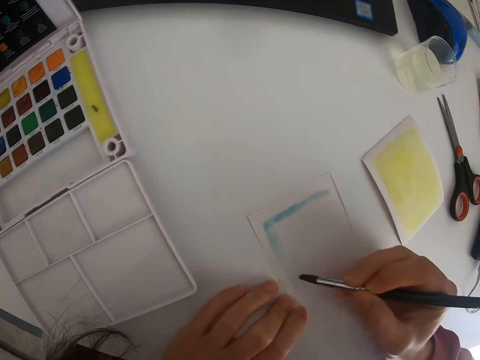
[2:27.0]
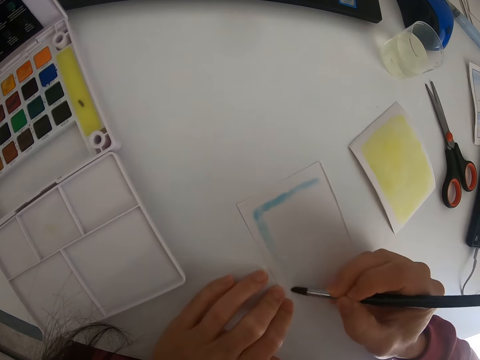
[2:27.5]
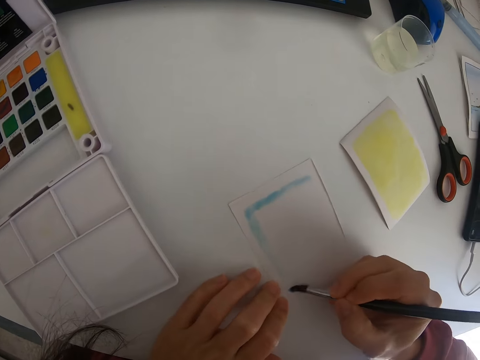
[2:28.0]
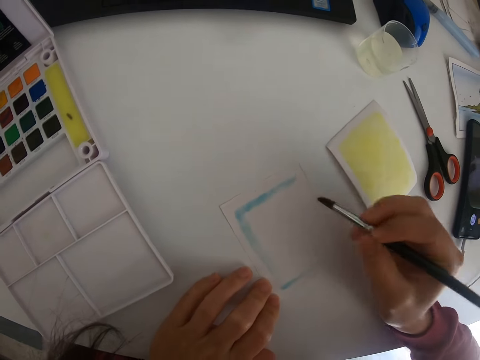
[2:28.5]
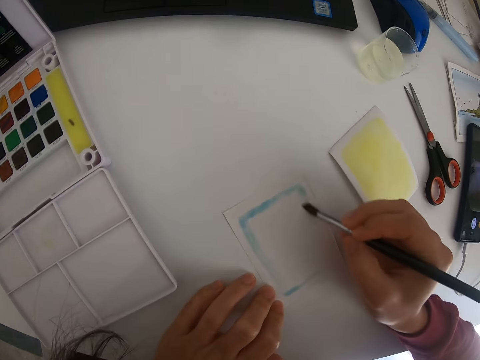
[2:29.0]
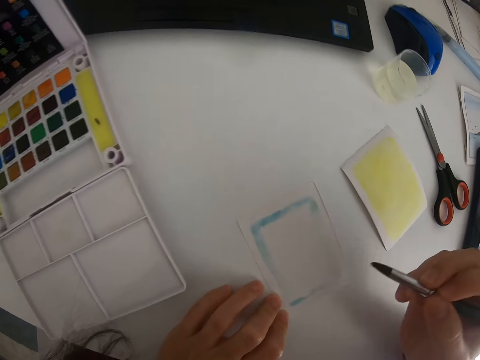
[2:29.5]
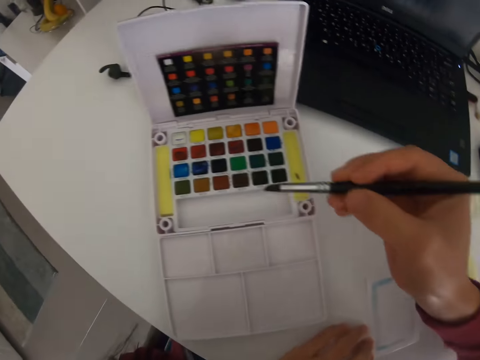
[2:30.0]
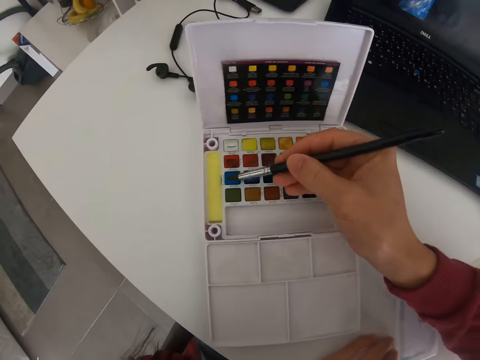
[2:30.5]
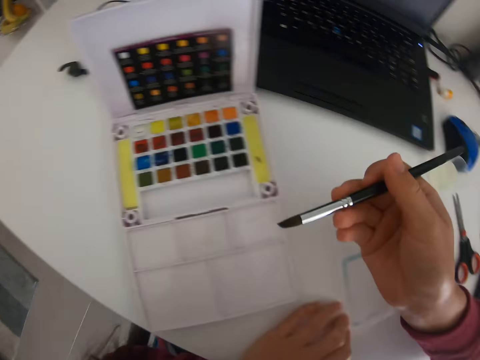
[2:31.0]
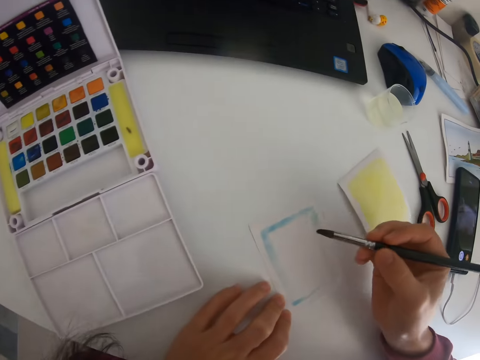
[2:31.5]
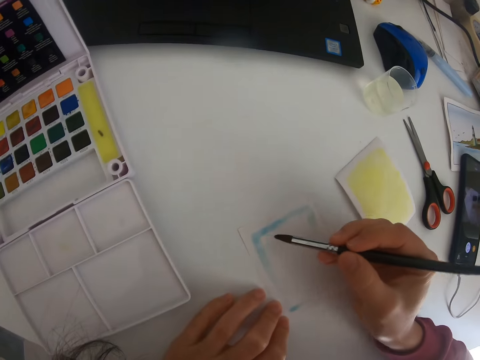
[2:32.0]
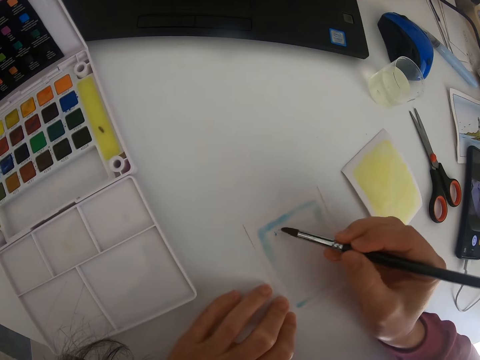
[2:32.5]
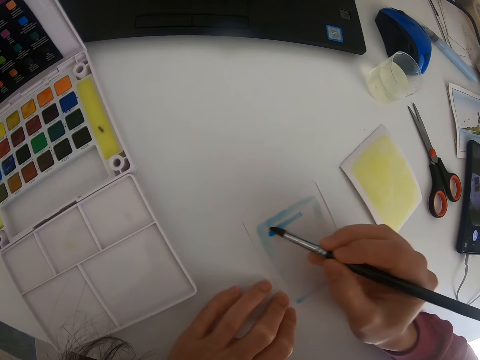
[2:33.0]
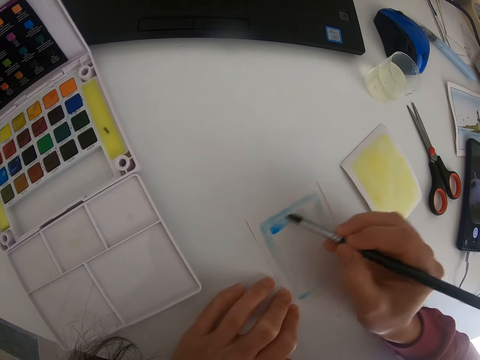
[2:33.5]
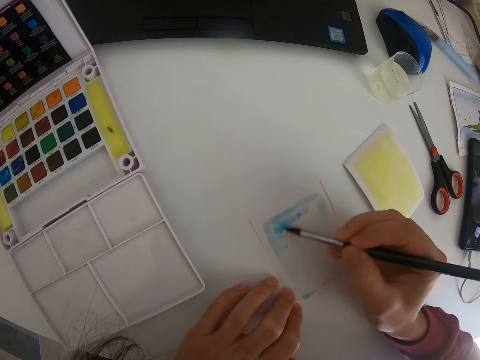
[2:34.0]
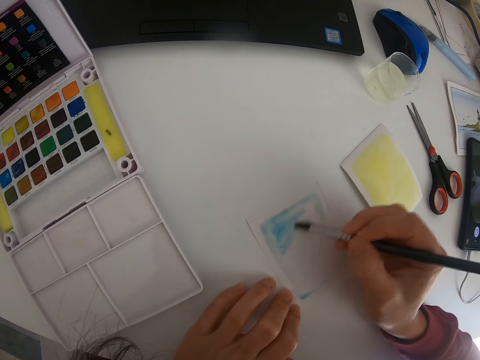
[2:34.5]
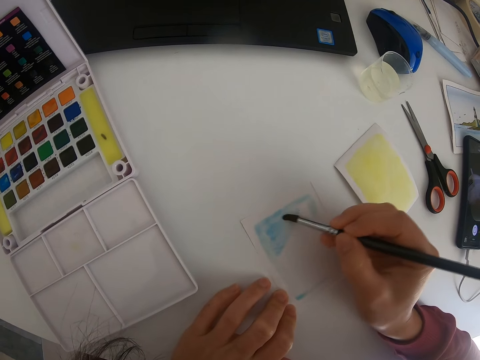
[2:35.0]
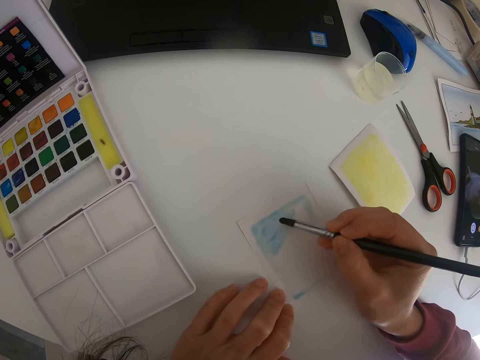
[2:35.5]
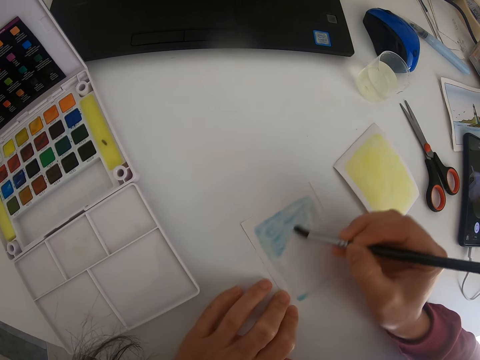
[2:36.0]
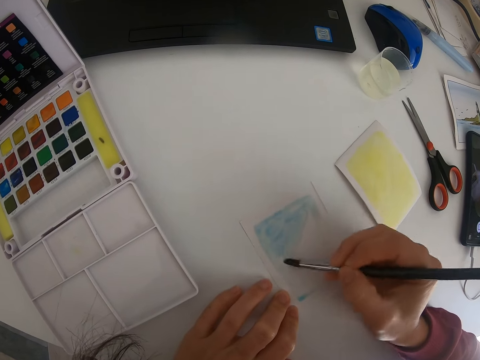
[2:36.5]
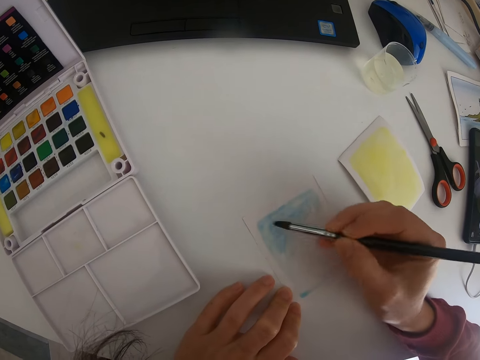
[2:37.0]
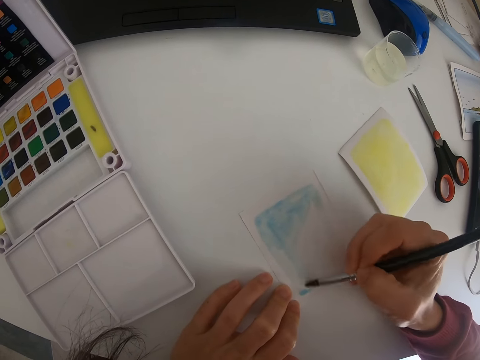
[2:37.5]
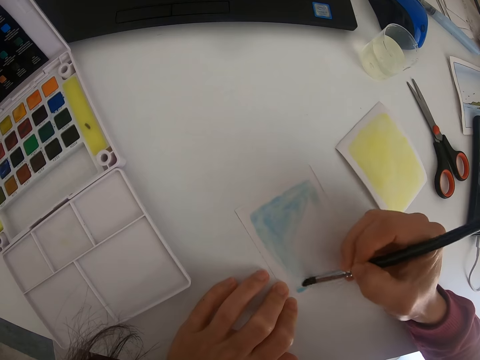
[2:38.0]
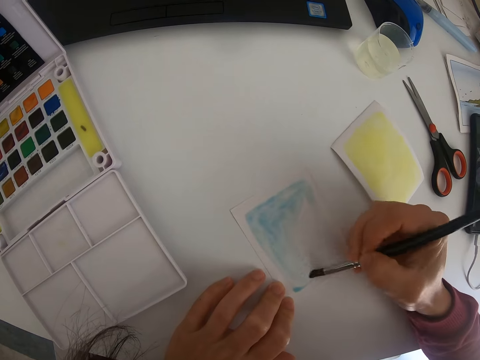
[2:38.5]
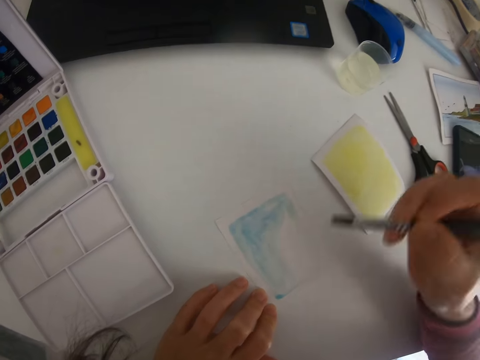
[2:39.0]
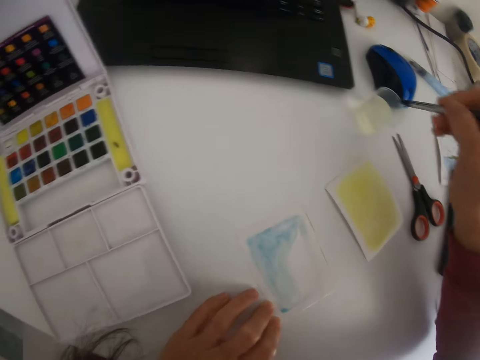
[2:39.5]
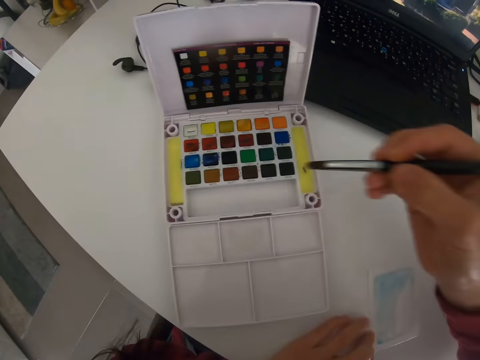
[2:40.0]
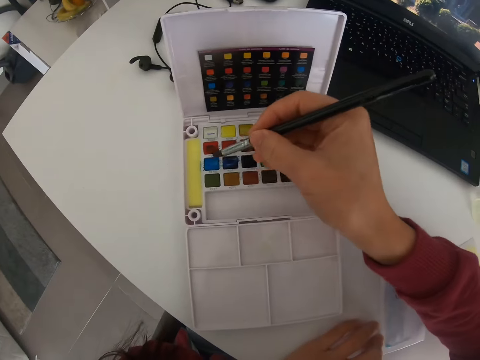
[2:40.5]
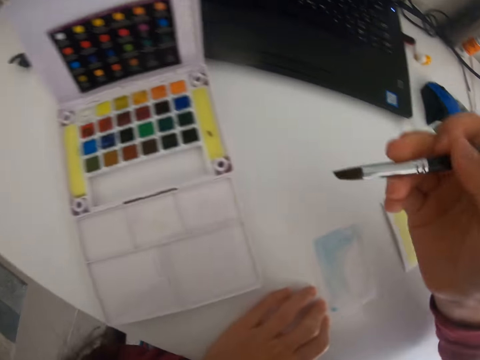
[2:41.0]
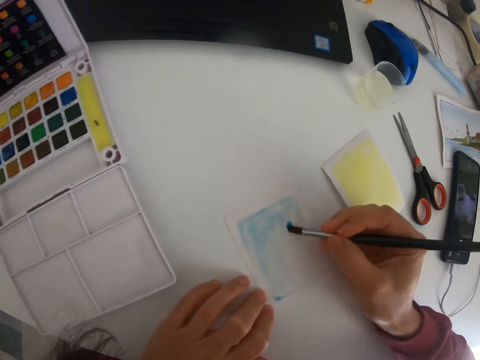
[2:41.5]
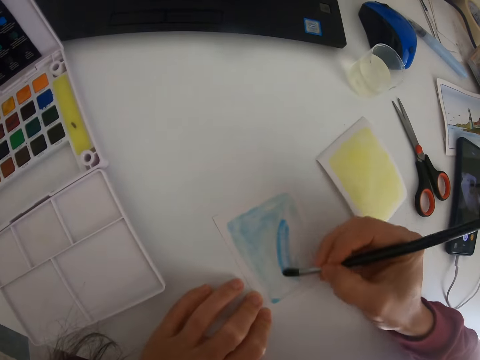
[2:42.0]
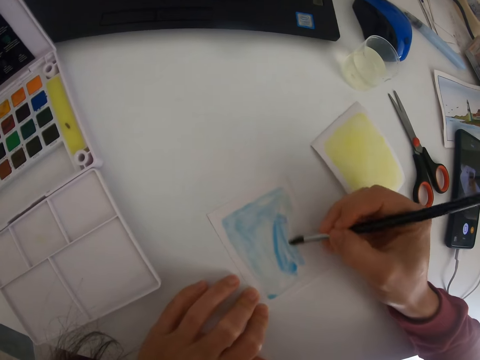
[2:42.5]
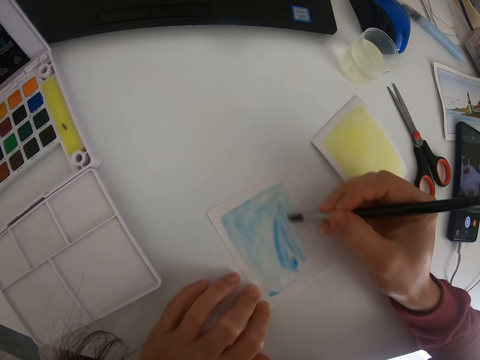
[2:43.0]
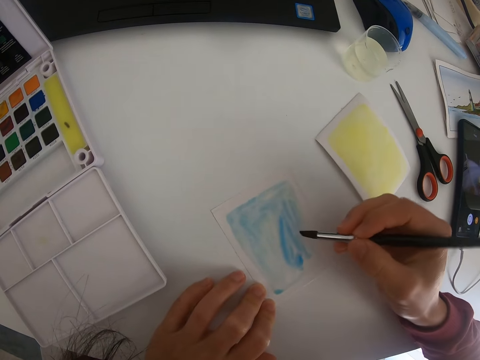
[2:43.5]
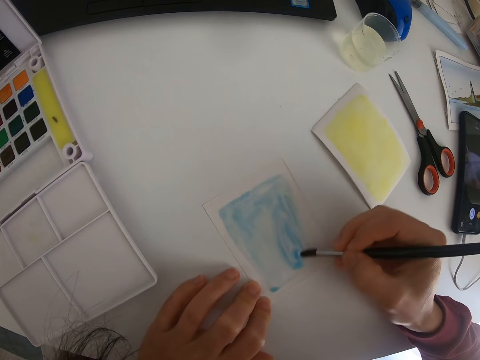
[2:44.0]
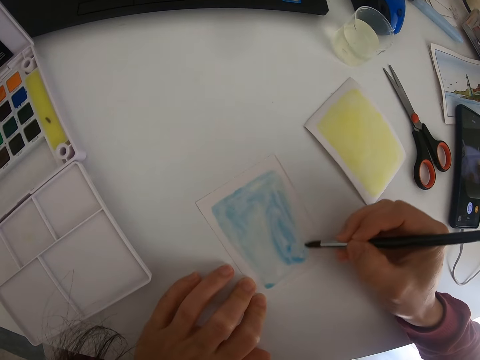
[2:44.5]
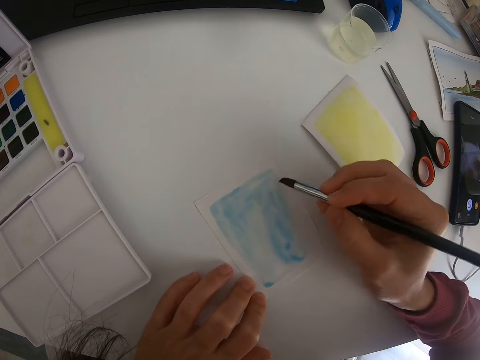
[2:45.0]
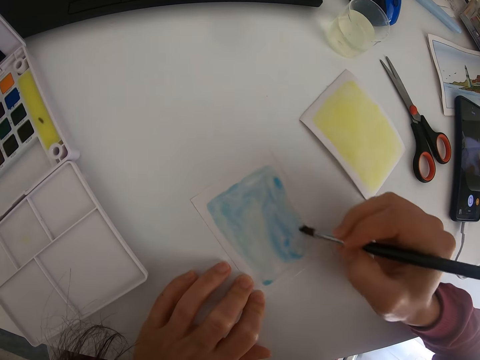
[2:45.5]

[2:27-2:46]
The camera wearer applies paint on a brush. They paint a paper with the brush. They dip the brush in water. They apply paint on the brush. They paint the paper with the brush.

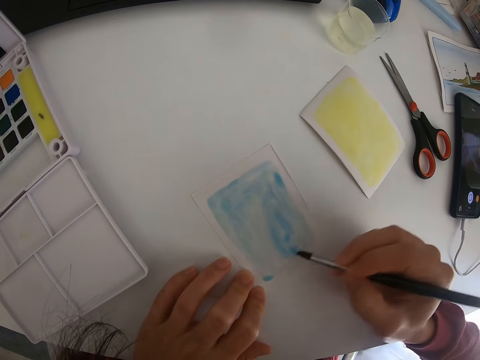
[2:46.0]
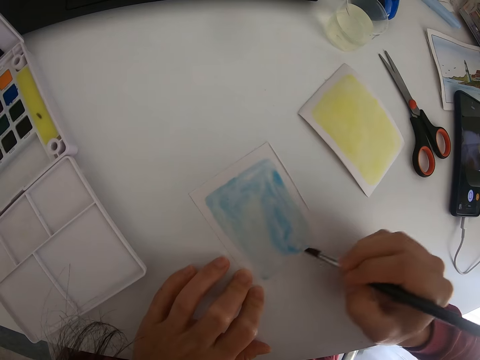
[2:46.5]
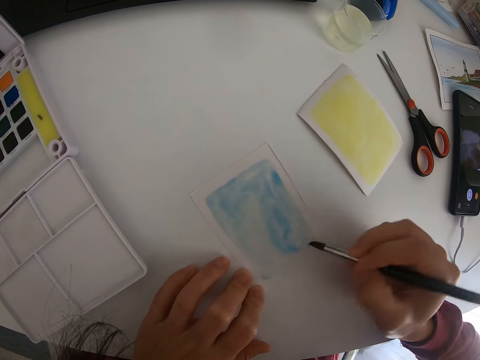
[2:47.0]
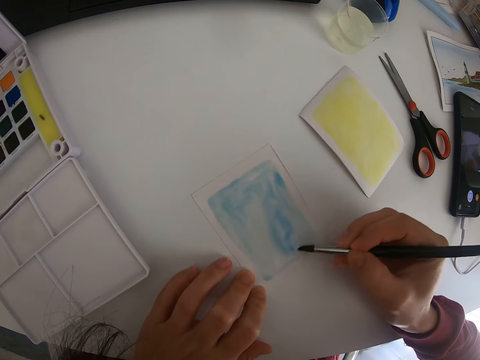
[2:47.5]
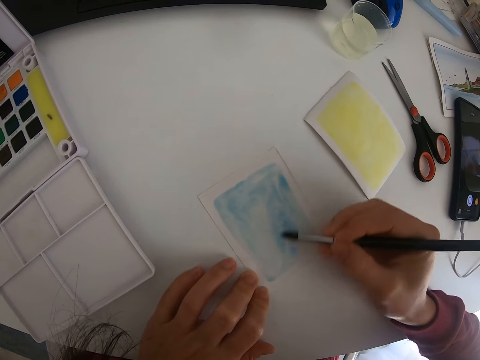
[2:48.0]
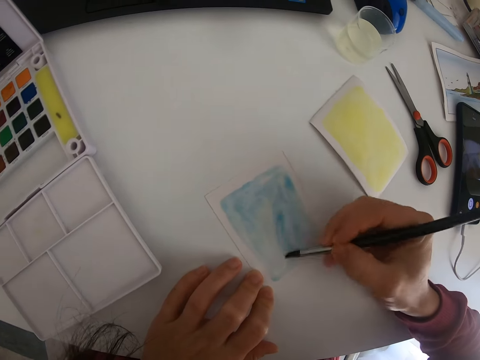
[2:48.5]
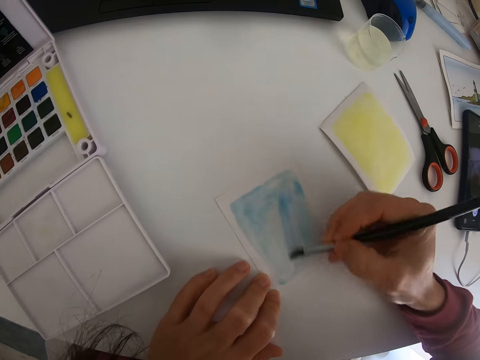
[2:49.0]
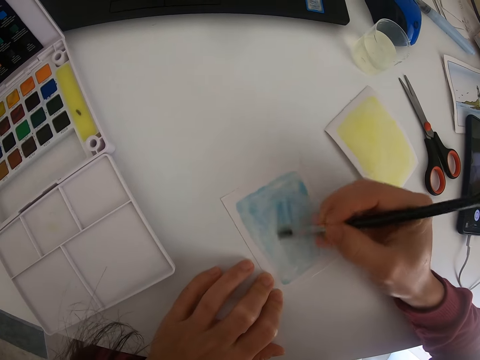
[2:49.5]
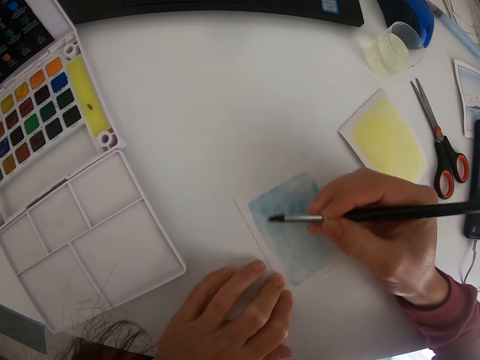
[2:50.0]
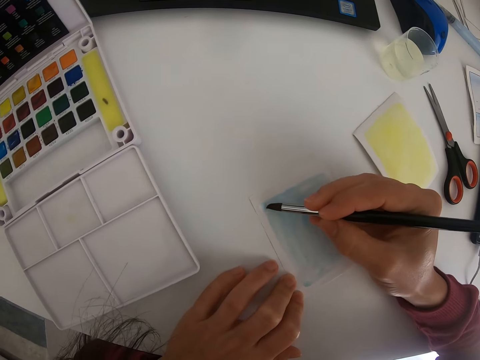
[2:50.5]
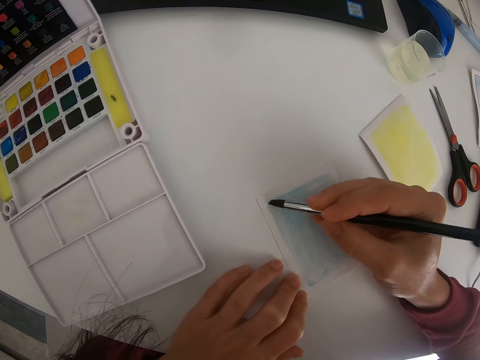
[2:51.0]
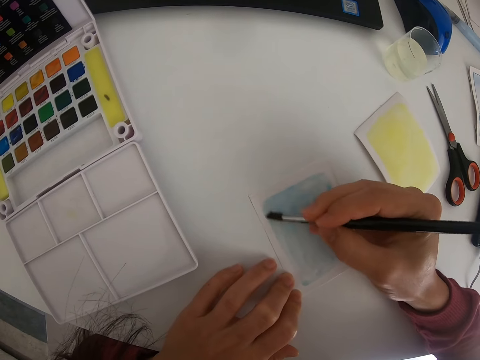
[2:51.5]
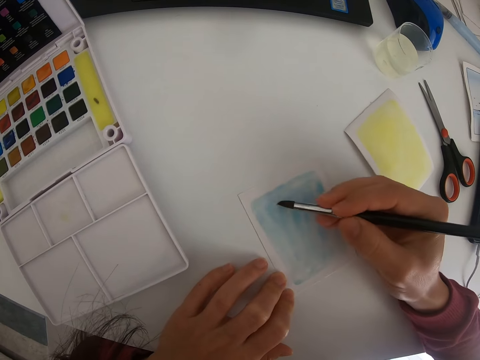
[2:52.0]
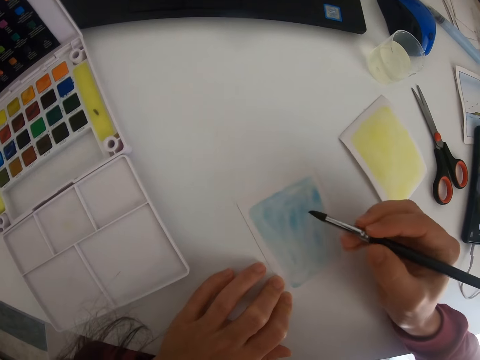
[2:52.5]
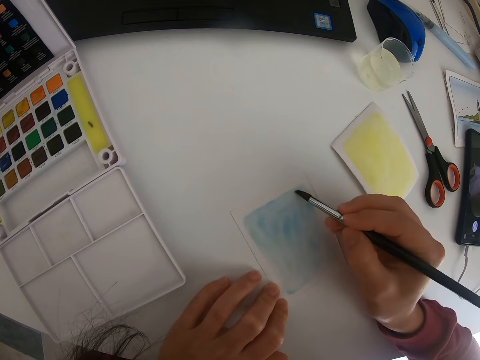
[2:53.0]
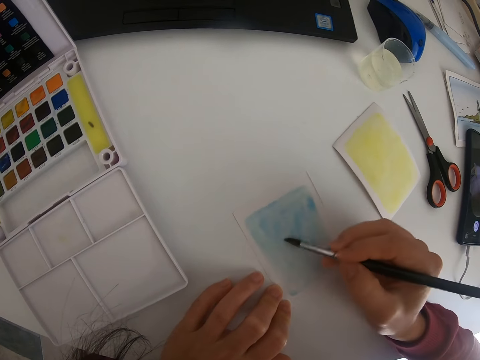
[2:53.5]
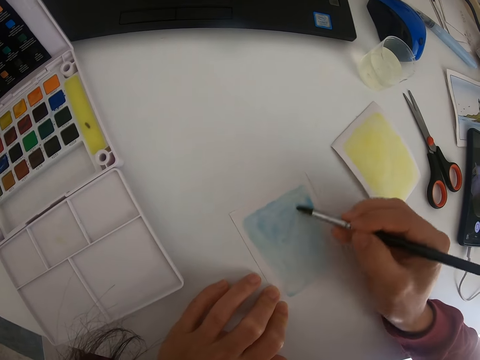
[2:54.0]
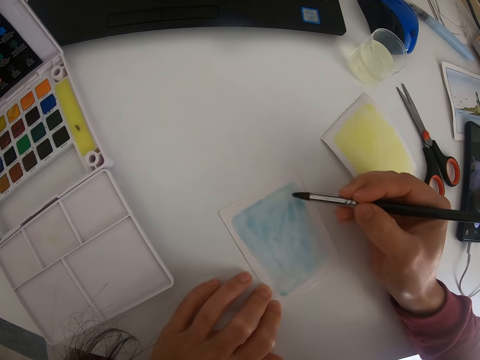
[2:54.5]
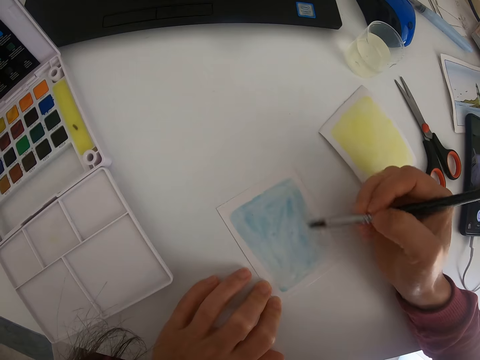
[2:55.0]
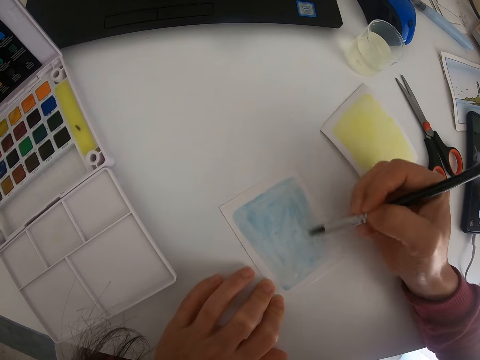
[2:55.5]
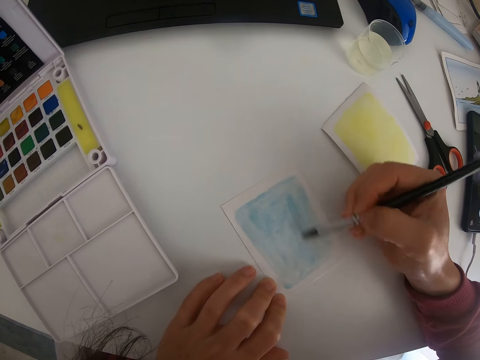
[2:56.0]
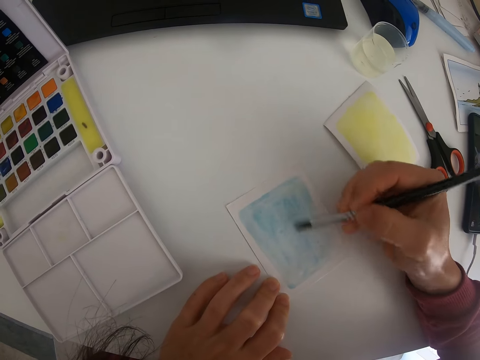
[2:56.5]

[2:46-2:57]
The camera wearer paints a paper with a brush.
